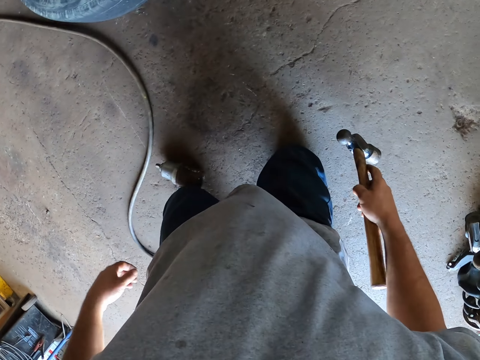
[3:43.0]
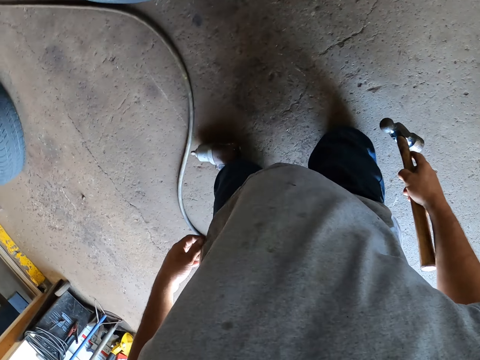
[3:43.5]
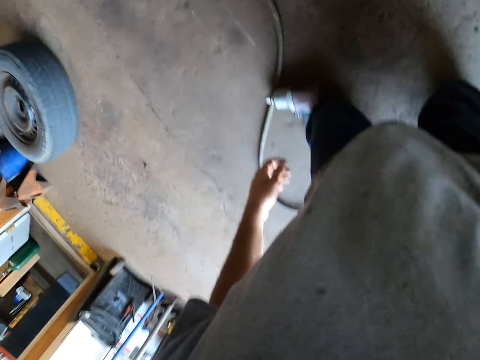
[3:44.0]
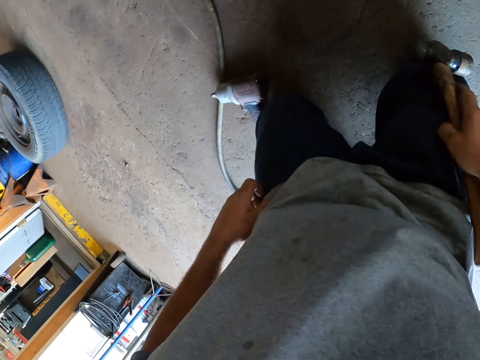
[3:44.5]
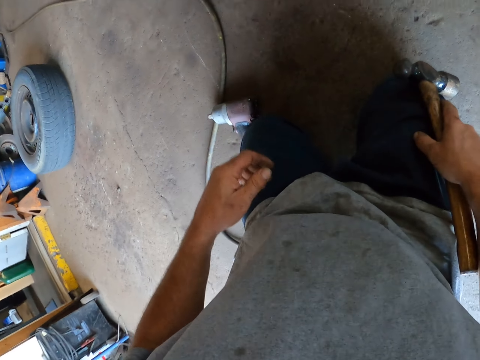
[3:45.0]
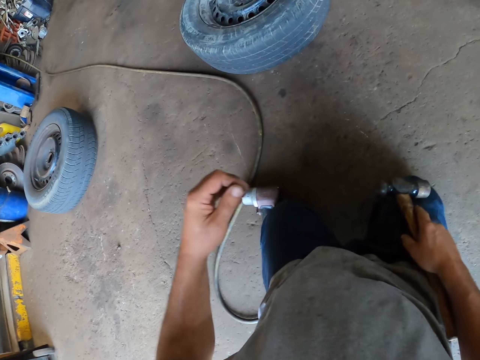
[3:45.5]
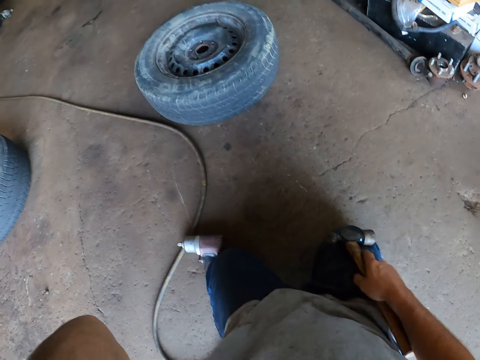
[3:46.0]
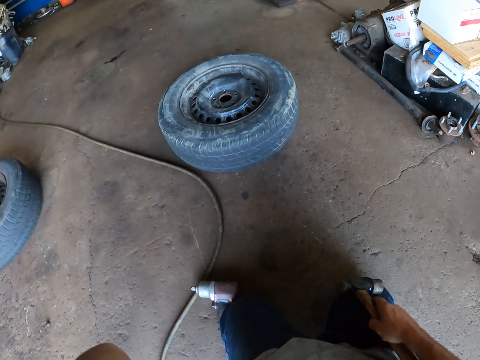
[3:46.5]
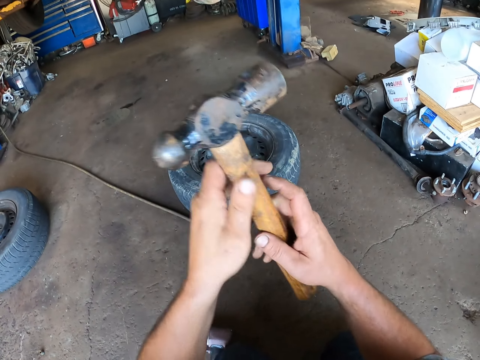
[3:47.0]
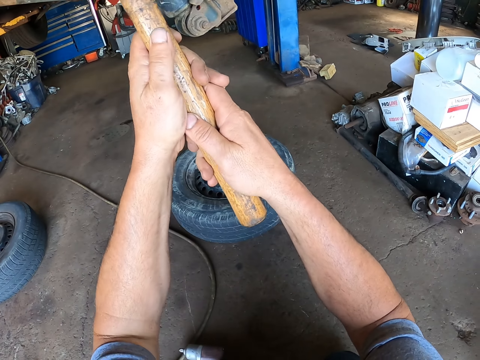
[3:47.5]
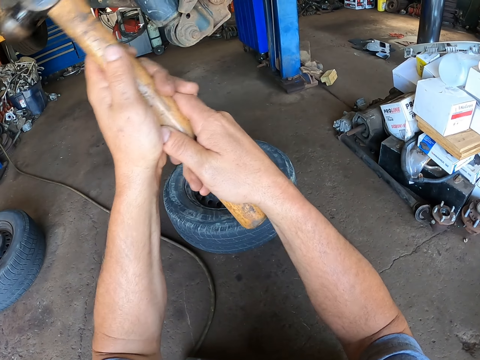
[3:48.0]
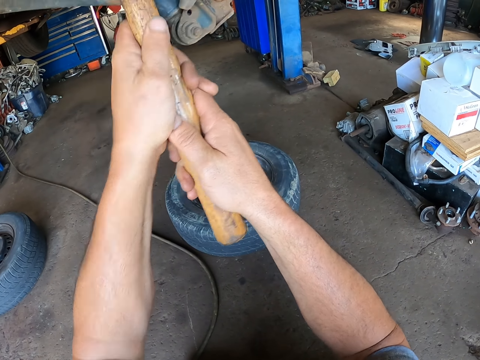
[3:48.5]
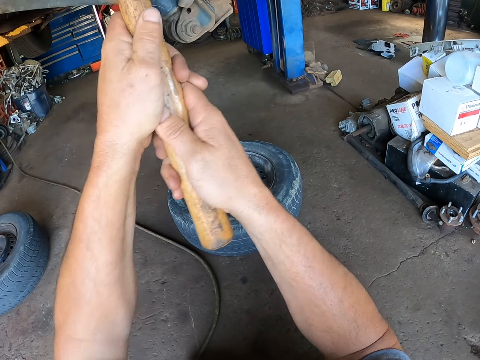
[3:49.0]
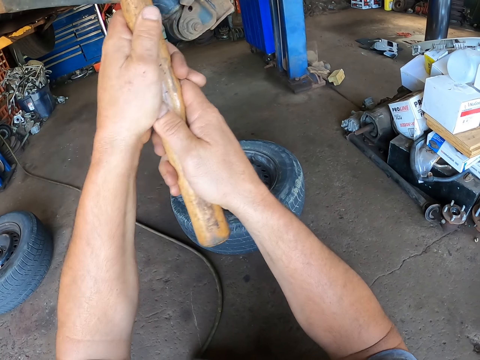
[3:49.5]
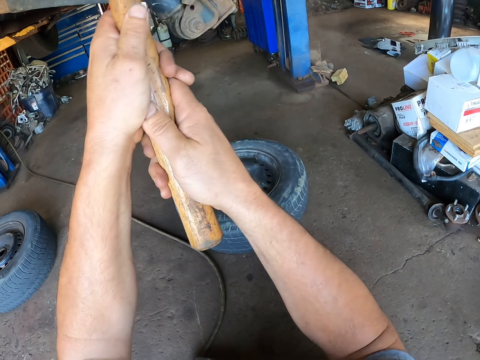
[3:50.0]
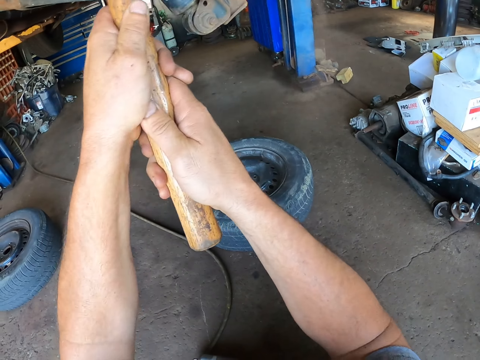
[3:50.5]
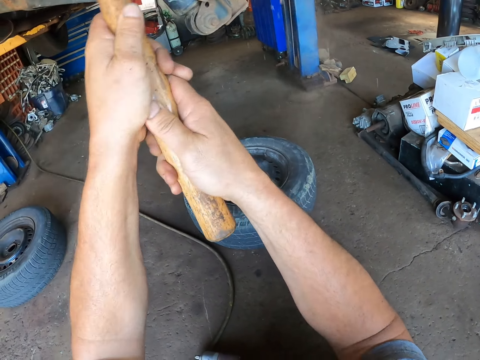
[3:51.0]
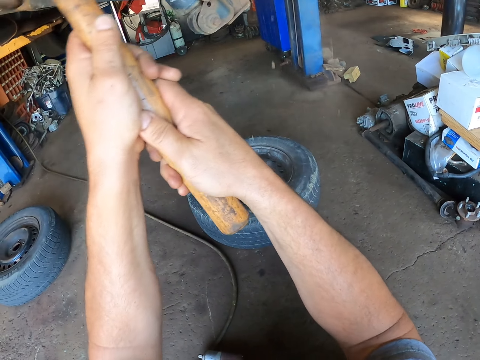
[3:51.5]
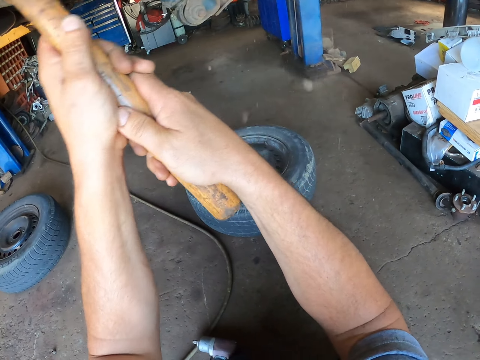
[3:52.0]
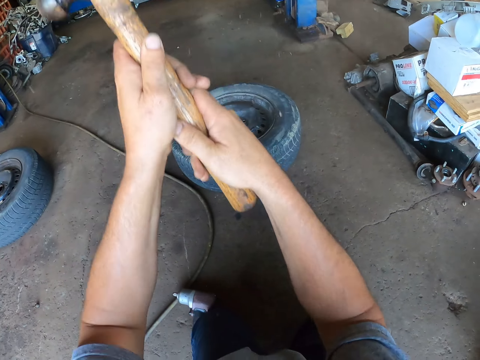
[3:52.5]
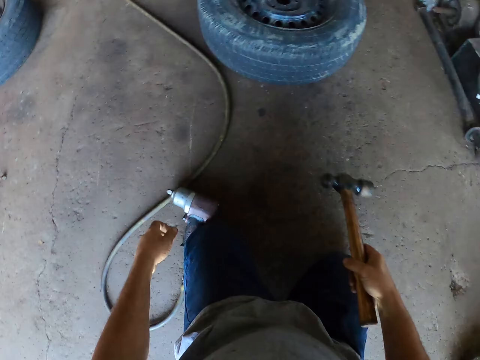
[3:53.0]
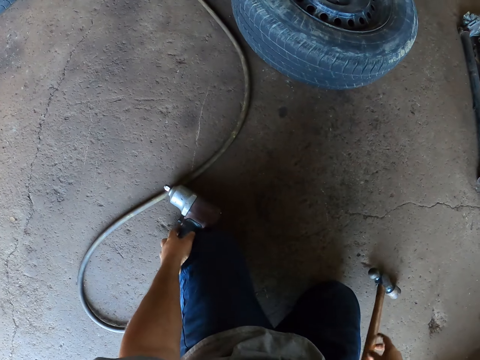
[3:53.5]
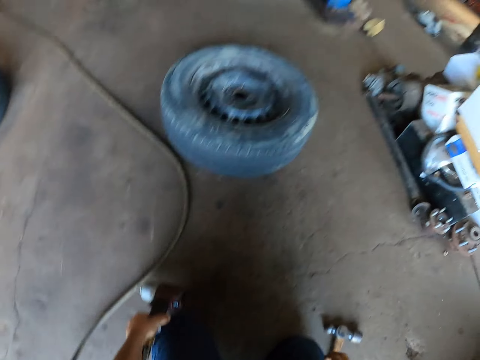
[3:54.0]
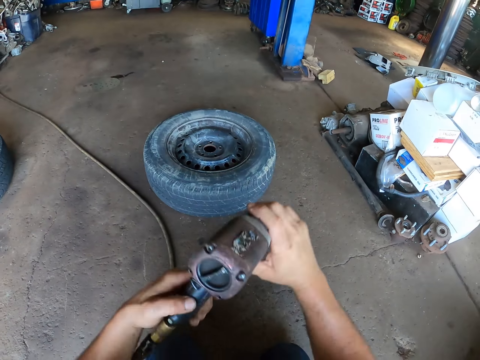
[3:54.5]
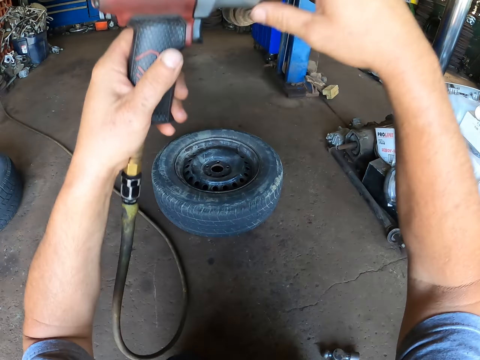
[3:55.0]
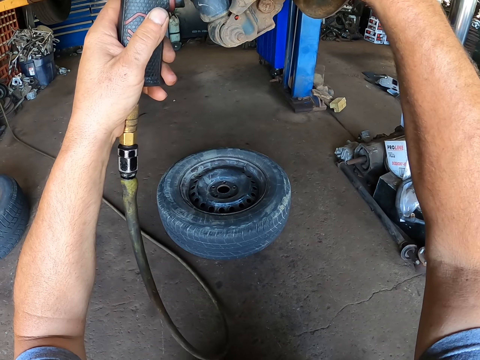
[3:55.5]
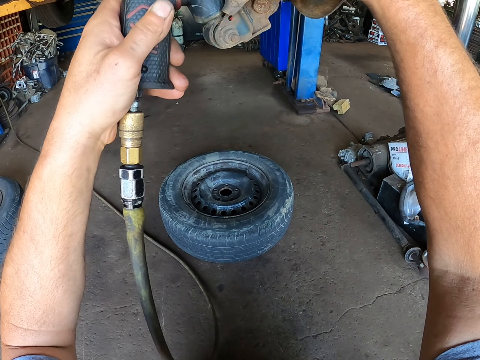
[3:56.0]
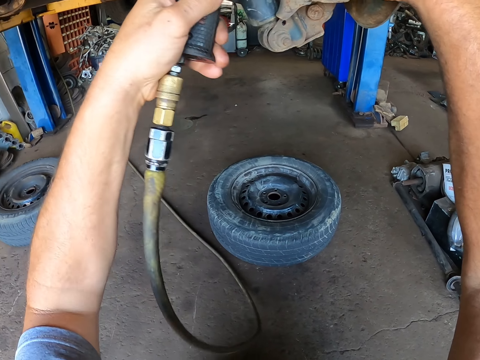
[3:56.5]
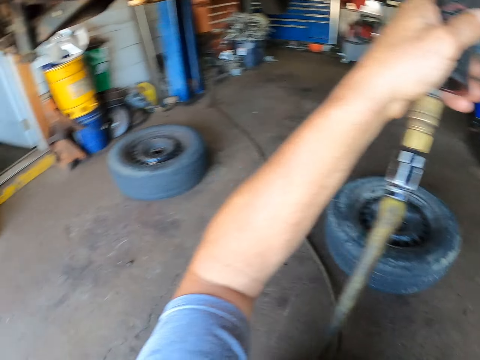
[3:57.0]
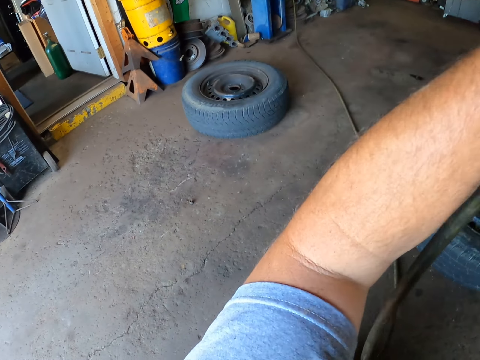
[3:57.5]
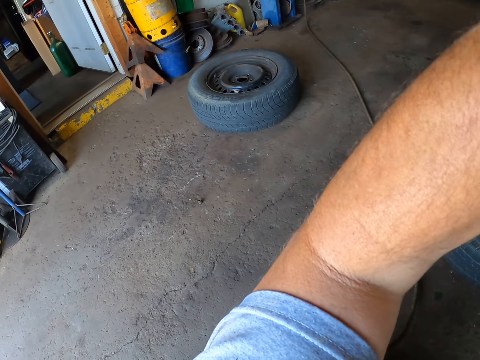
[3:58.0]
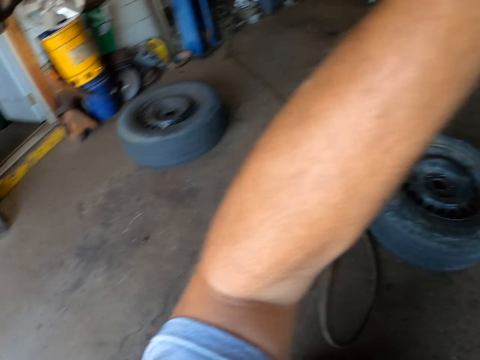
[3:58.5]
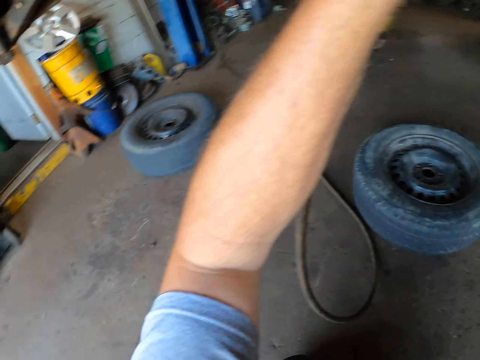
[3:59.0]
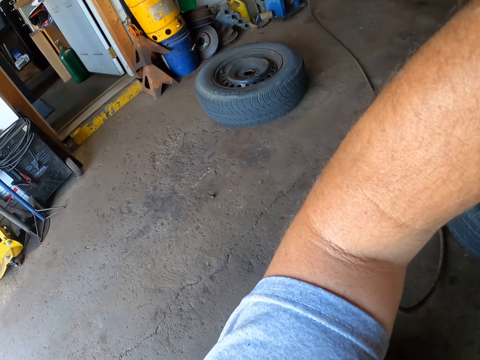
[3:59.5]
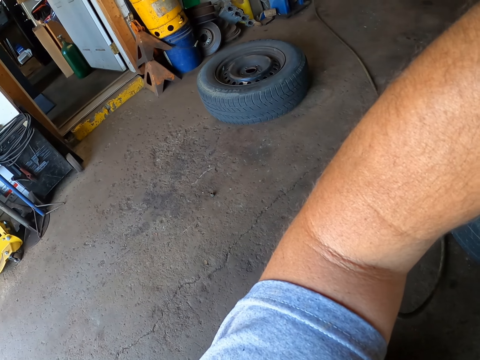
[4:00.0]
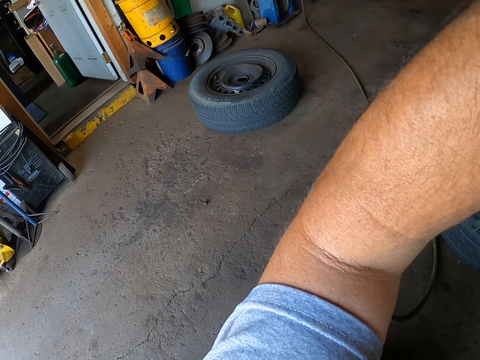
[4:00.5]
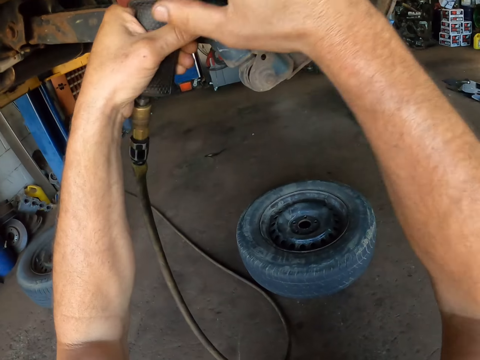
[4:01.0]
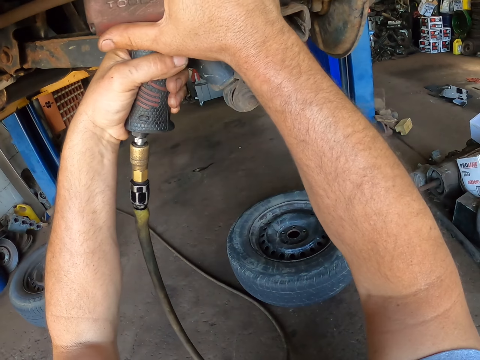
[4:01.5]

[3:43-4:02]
The camera wearer hits the metal under the car with the hammer. They place the hammer on the floor. They pick up the driller or electric nut driver from the floor. They drill on the metal under the car with the driller. They unfasten something with the electric nut driver.

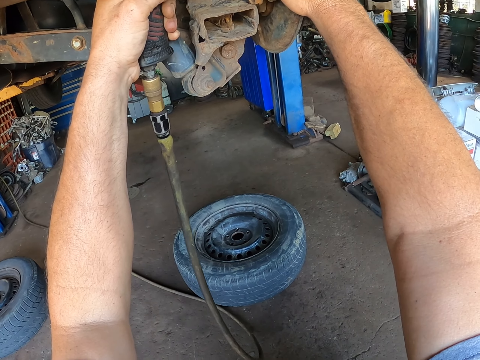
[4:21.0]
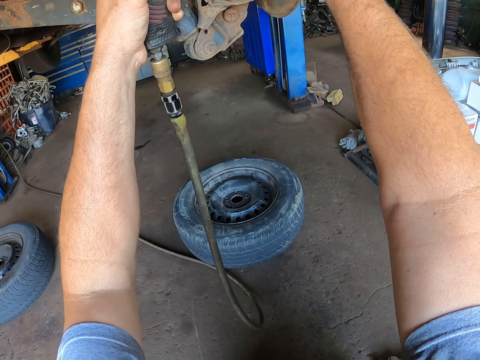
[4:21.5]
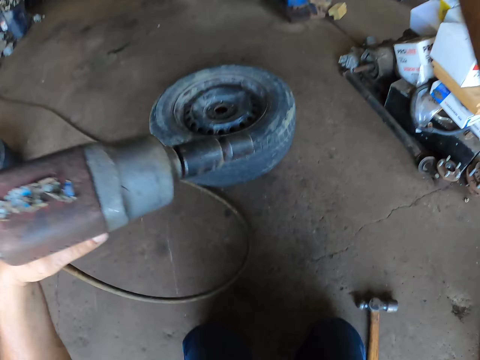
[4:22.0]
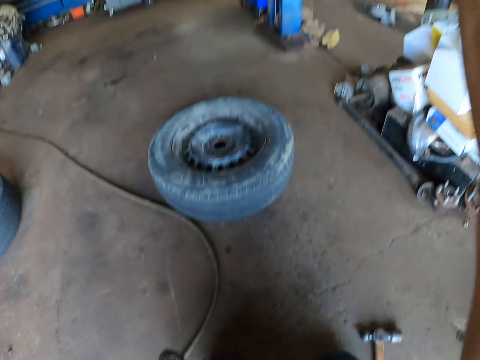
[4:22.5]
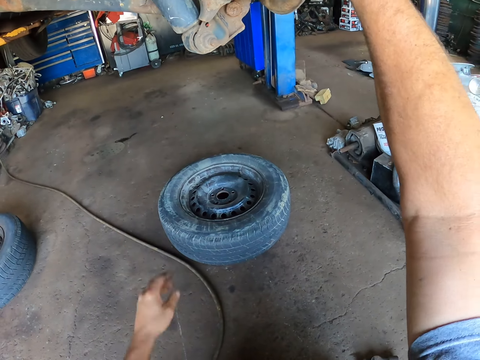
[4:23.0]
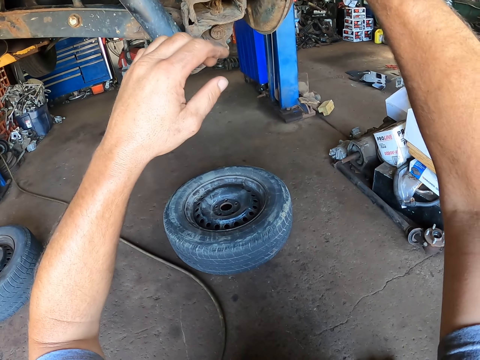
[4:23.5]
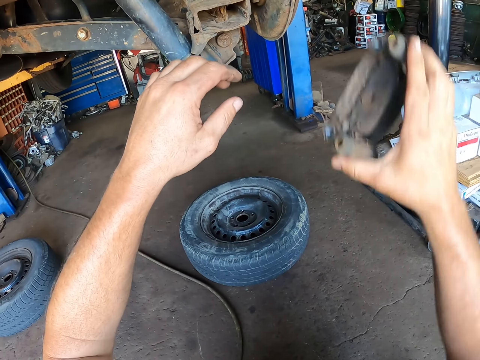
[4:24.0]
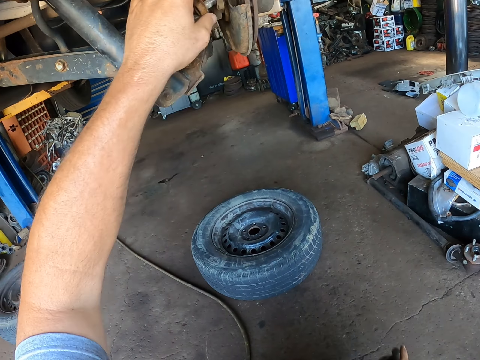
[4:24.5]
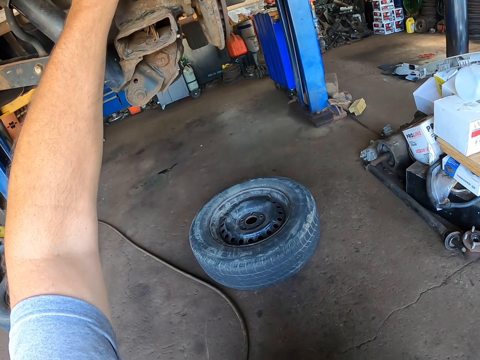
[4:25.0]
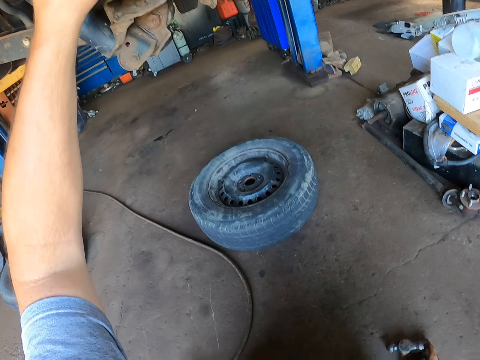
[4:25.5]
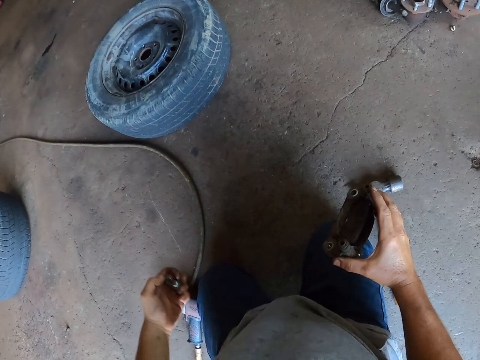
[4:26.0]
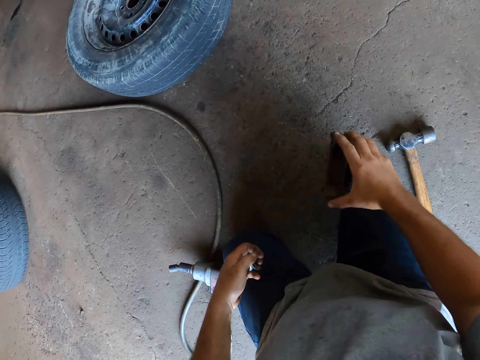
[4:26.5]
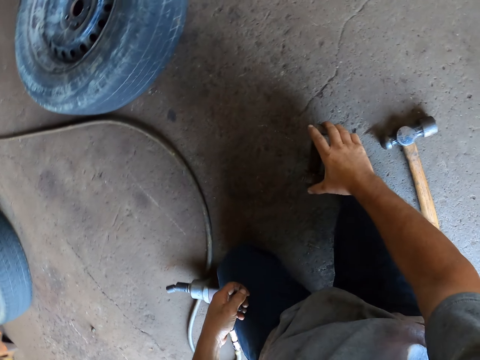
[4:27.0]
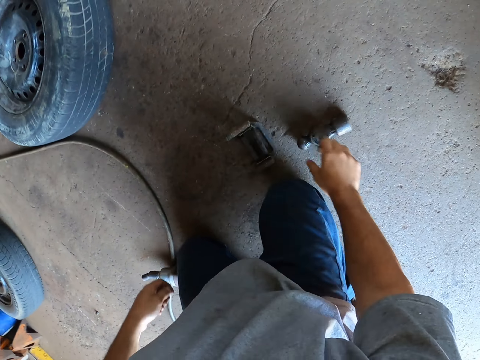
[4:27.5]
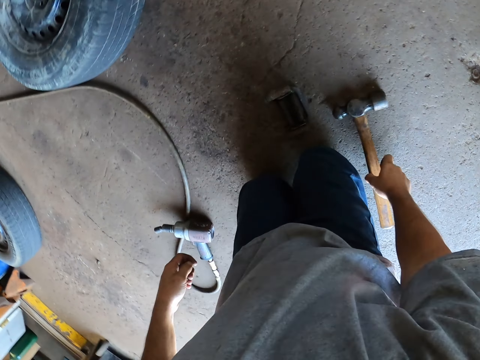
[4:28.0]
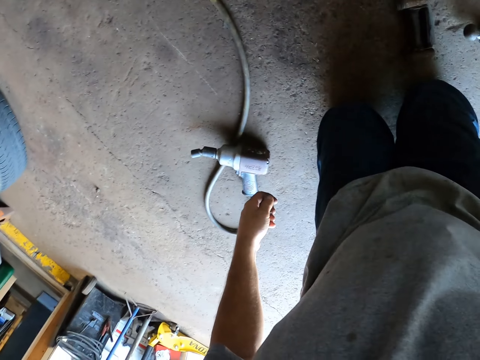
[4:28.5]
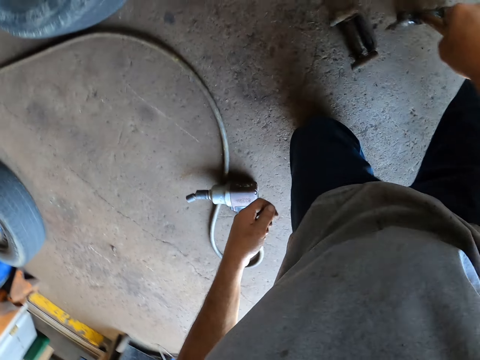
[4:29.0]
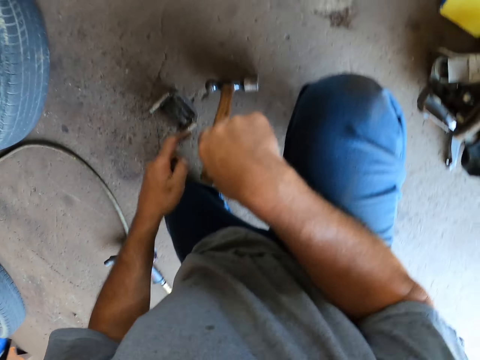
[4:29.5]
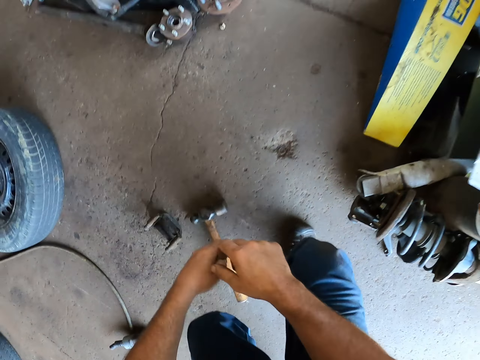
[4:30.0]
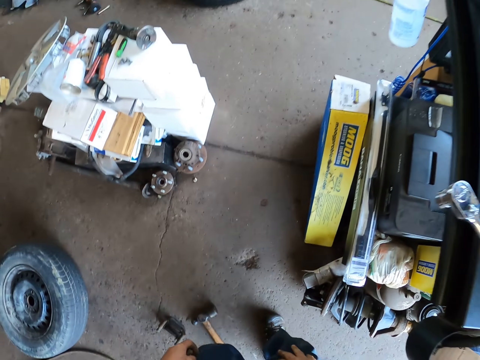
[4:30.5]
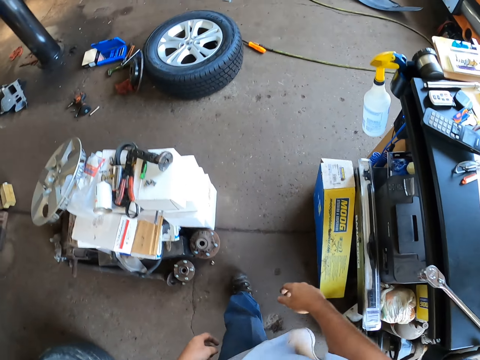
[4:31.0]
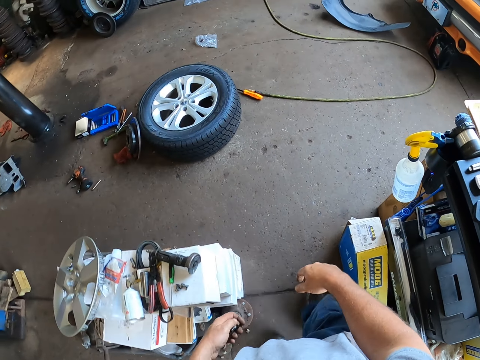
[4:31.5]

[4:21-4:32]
The camera wearer places the driller on the floor. They remove the metal from under the car. They place the metal on the floor. They pick up a hammer. They hold the hammer on the floor. They stand up. They drop the hammer. They walk in the garage.
